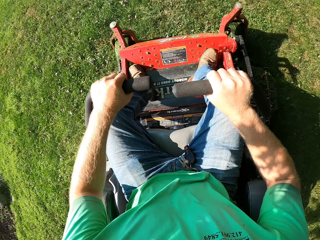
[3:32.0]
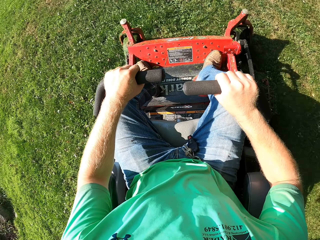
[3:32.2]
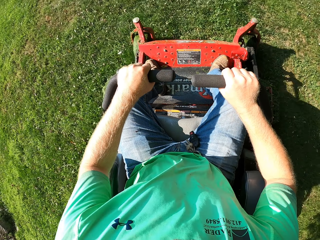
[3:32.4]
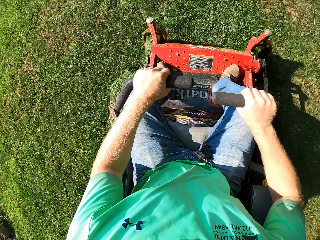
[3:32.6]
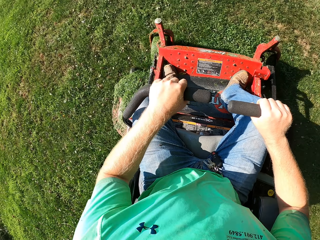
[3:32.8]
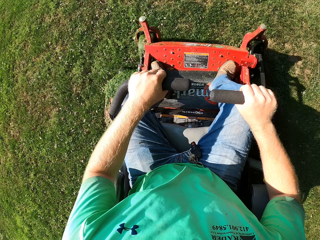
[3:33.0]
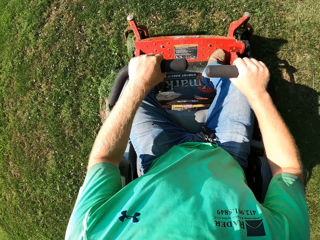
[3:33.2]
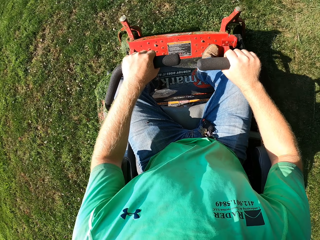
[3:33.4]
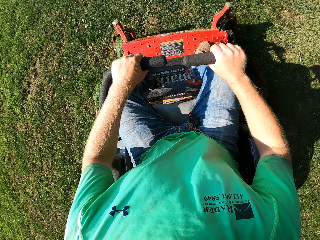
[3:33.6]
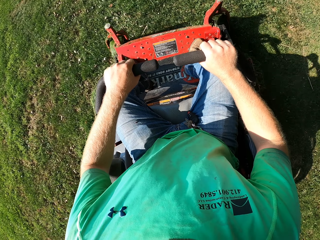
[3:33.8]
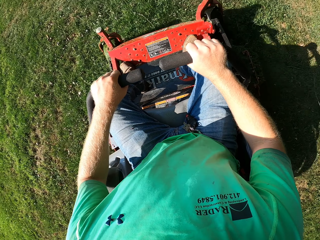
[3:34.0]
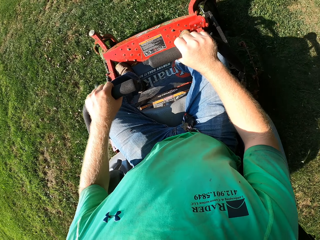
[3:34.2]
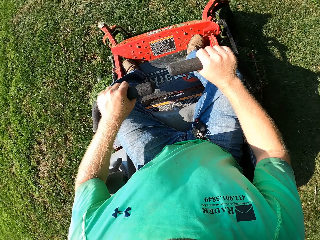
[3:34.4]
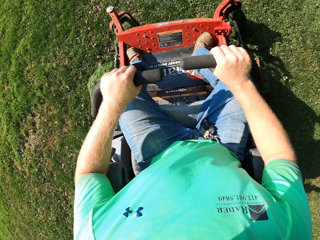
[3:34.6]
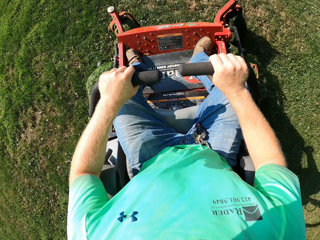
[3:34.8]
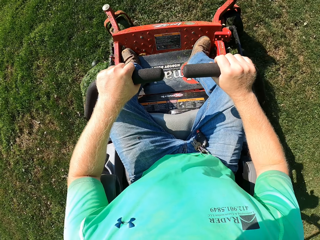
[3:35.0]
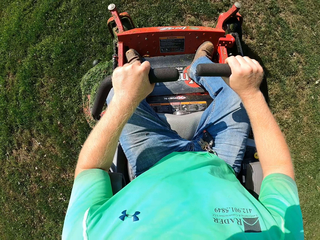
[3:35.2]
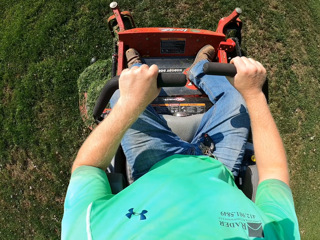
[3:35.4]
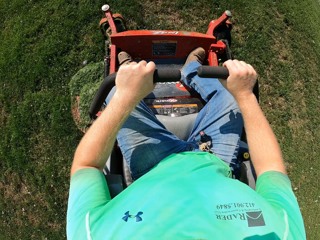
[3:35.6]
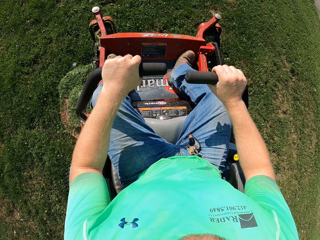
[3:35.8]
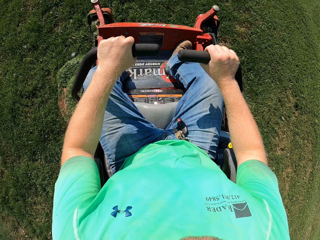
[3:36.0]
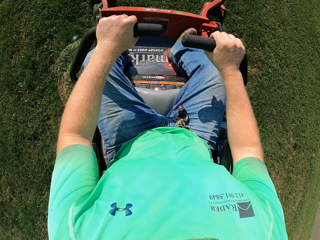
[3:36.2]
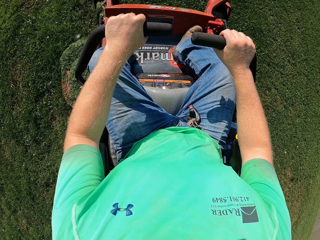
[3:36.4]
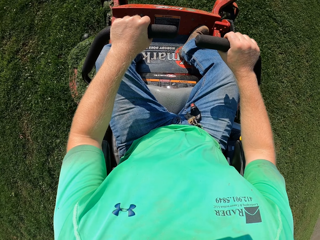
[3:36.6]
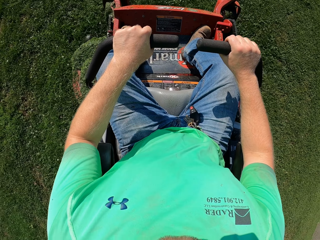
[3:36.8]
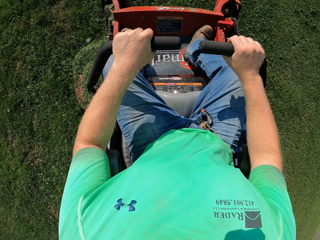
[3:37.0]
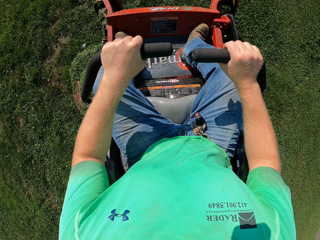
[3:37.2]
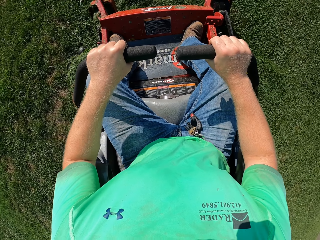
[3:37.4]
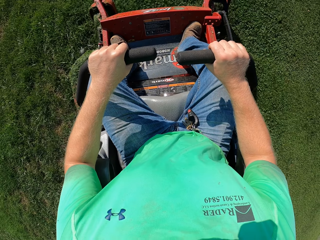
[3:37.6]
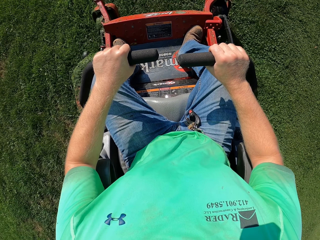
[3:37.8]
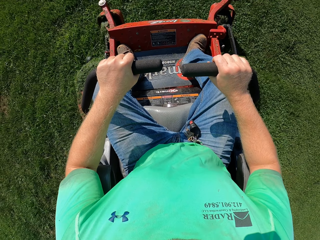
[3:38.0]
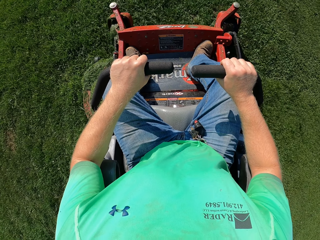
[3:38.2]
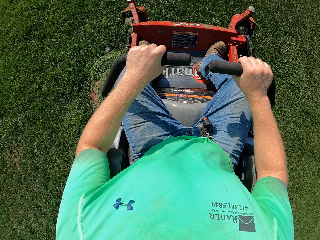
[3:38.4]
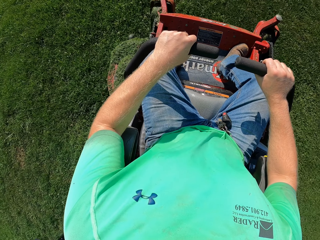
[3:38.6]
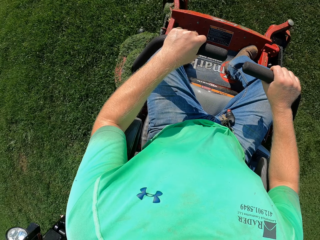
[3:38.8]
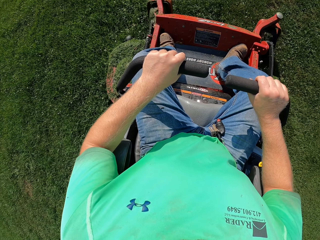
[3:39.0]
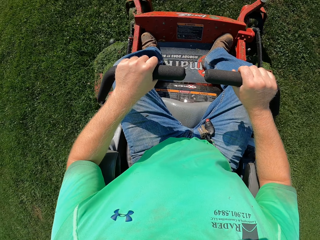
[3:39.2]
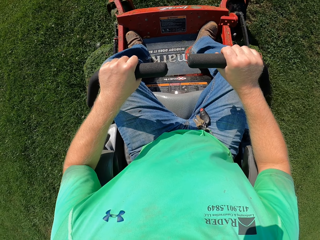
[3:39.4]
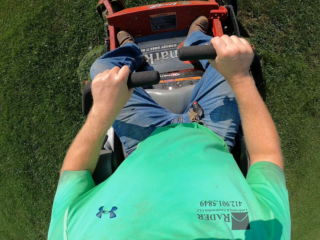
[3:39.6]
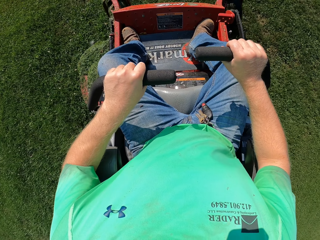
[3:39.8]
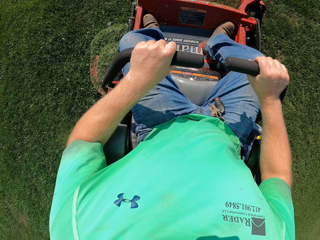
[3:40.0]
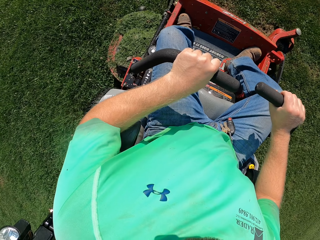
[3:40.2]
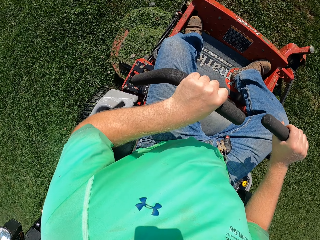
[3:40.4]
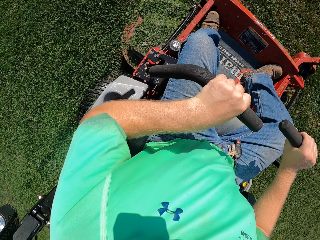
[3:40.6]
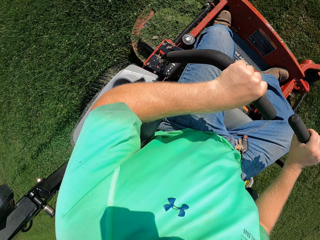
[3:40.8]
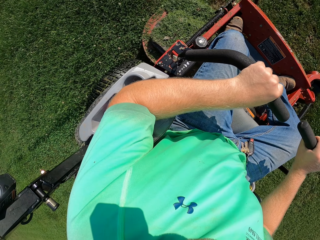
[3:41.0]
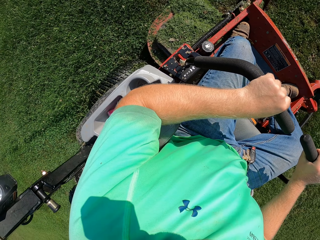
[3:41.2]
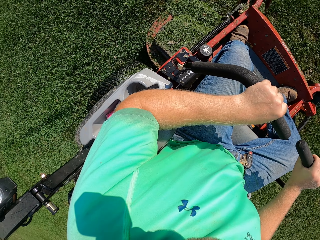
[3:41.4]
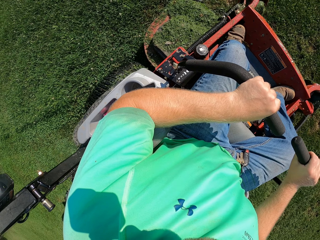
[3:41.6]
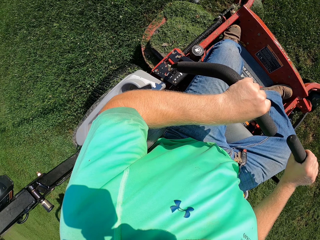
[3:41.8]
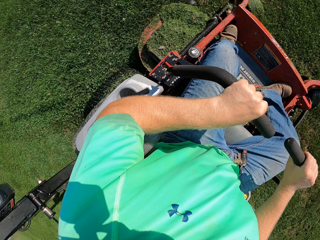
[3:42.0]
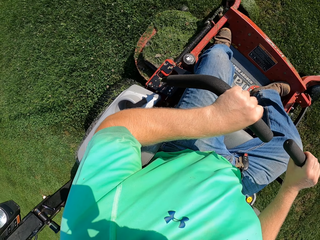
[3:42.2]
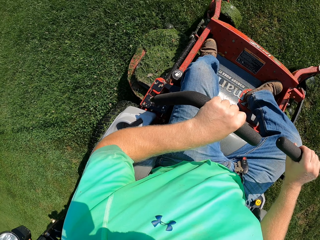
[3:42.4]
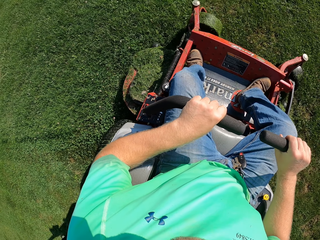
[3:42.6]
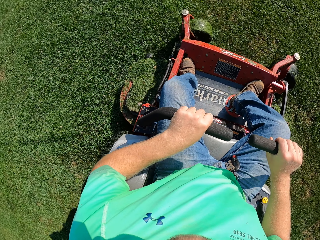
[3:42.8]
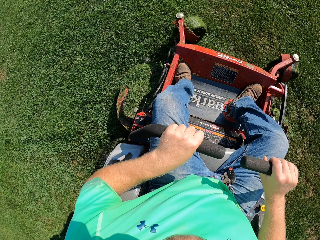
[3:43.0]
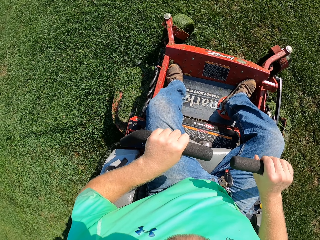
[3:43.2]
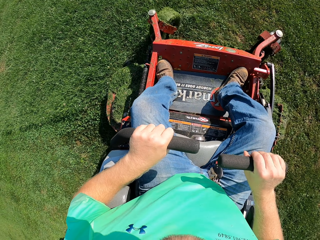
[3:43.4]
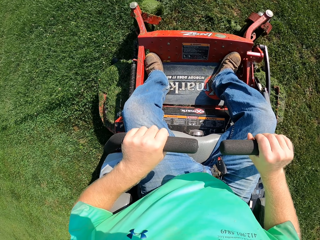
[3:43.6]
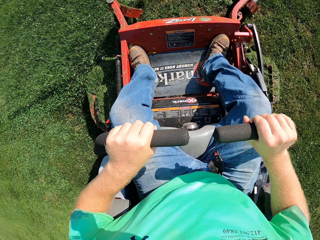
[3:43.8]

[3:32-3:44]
The camera wearer turns to the left side. They look at the left tire.

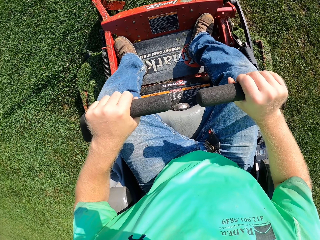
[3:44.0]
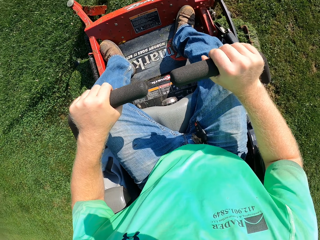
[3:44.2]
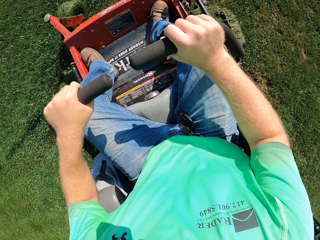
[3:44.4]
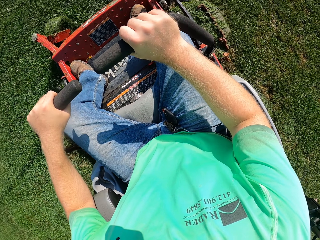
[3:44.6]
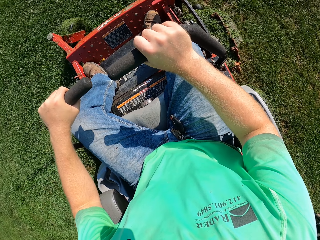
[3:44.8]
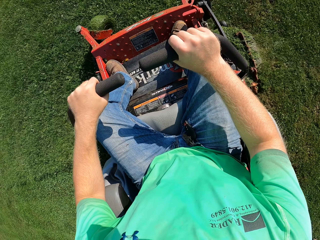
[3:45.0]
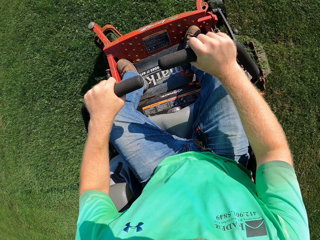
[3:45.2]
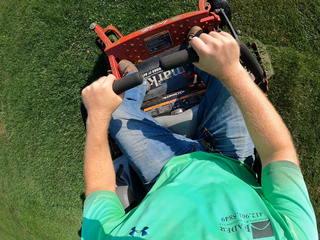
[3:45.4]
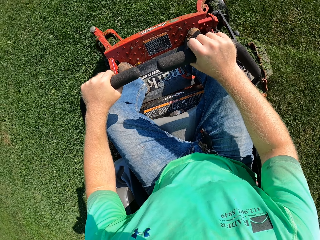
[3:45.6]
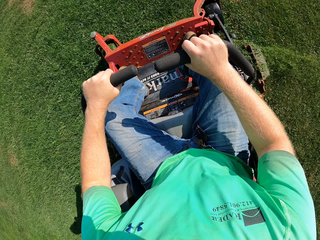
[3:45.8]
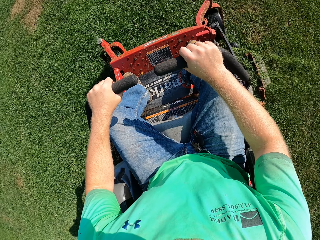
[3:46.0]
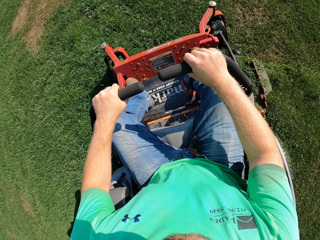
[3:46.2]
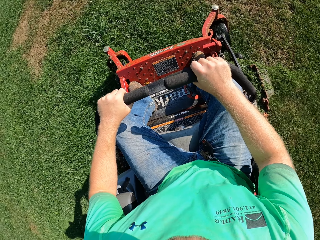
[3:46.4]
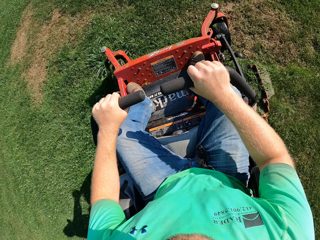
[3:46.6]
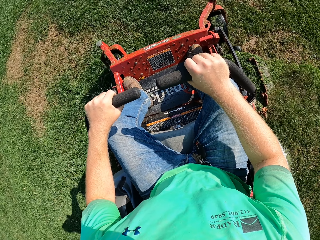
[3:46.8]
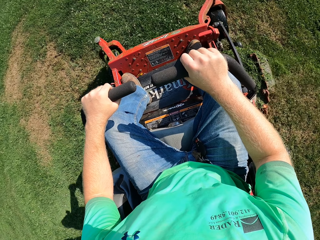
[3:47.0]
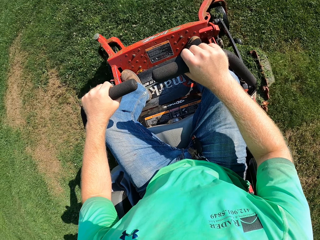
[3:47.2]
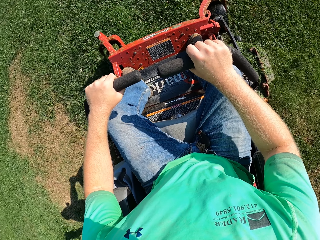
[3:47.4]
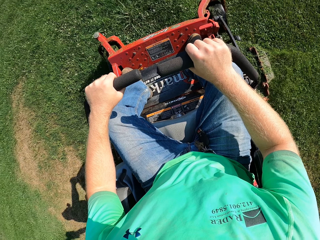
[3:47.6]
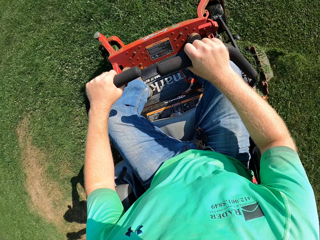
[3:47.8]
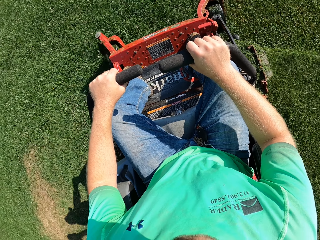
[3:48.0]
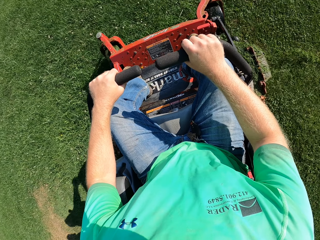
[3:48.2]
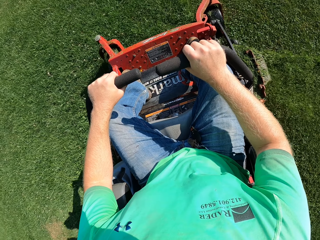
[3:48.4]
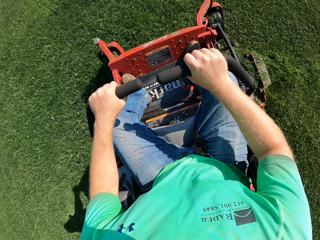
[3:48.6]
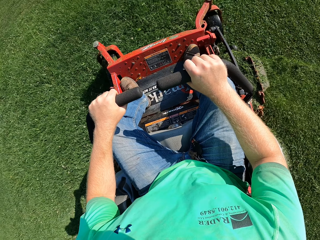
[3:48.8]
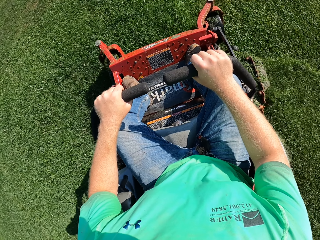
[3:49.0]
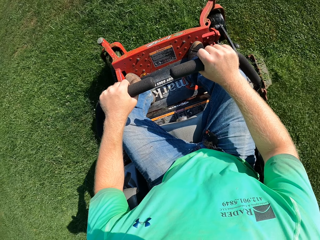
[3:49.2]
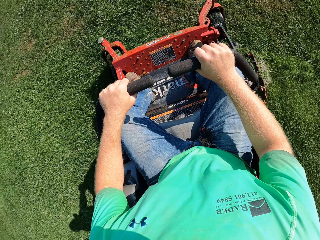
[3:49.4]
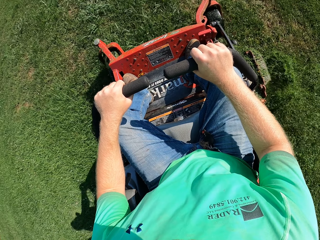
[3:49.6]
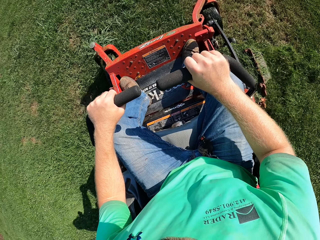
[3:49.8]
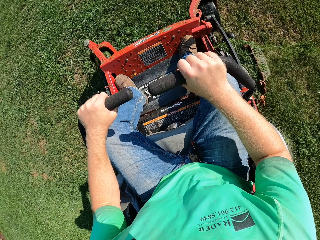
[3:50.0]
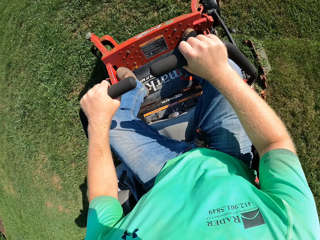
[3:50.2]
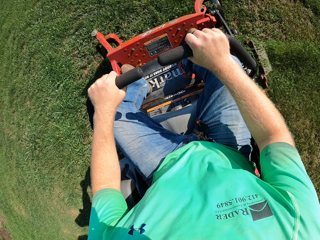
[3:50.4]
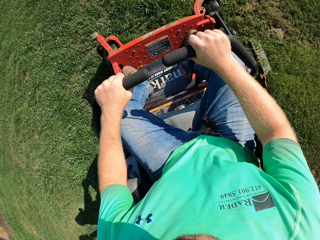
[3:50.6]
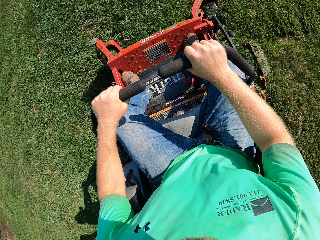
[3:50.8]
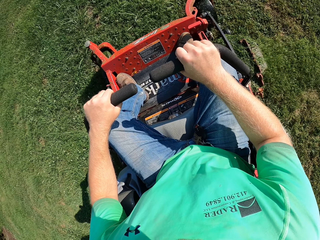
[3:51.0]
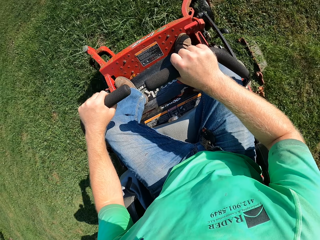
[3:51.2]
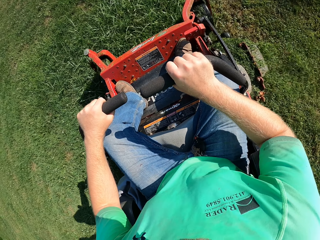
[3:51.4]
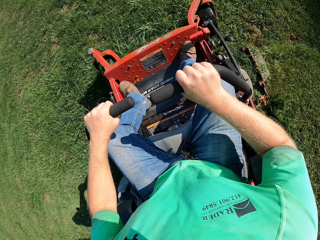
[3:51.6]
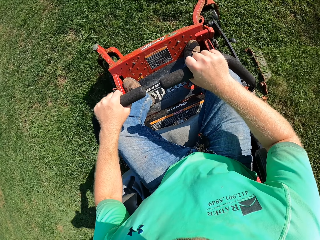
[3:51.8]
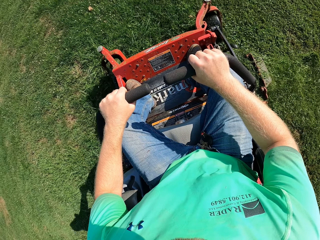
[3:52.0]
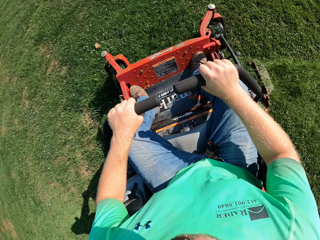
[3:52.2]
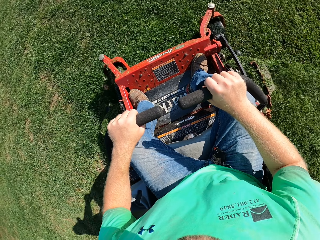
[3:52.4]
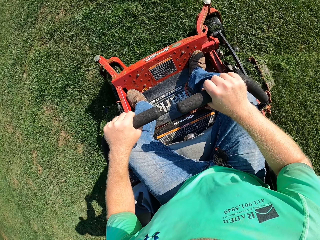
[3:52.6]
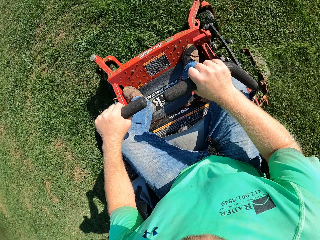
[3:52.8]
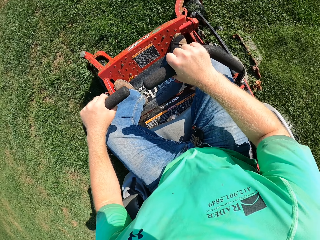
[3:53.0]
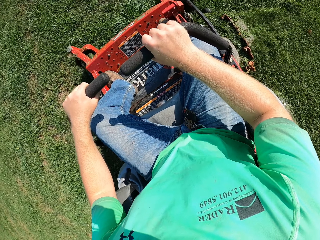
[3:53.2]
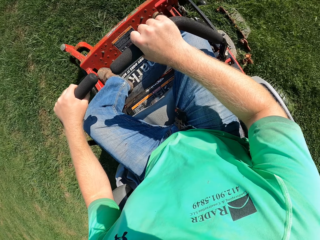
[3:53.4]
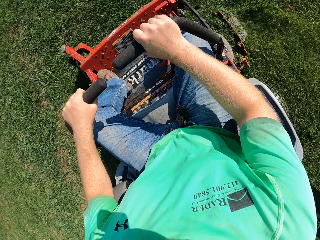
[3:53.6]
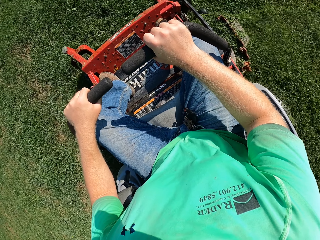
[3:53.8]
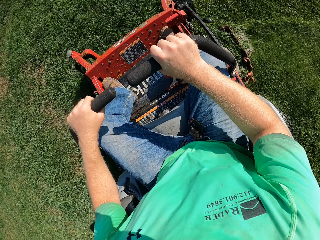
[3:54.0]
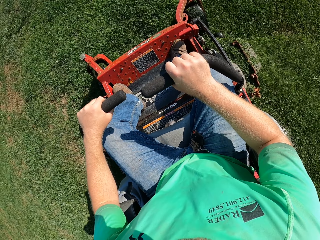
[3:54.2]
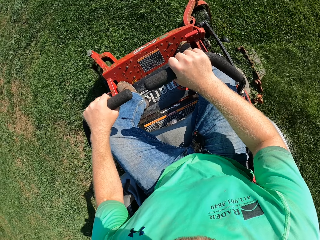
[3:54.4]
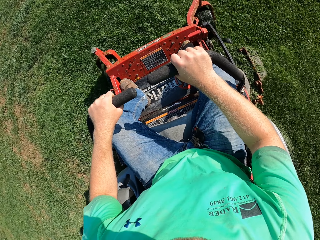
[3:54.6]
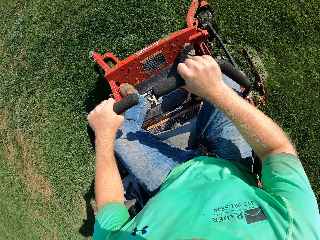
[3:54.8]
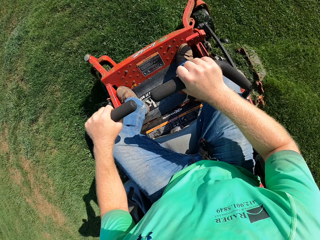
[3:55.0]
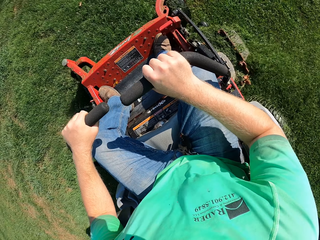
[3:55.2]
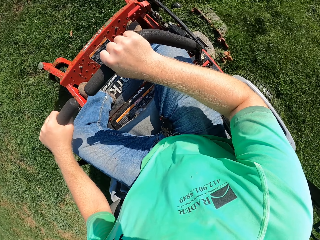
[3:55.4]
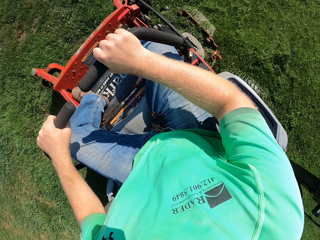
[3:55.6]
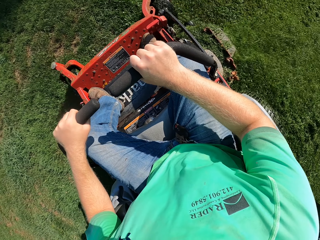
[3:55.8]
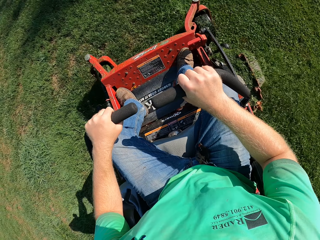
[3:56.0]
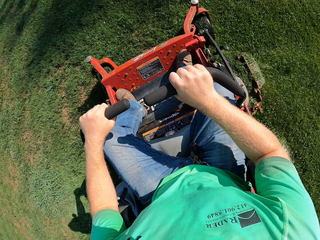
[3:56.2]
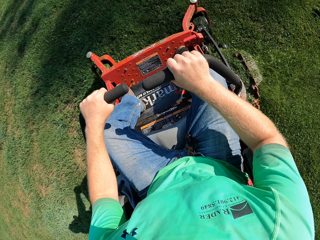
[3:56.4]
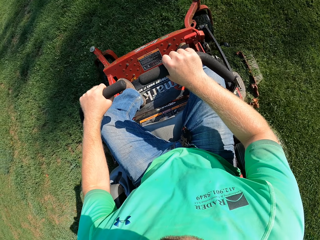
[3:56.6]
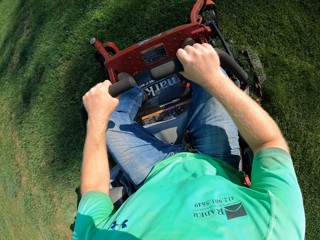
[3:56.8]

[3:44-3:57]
The camera wearer turns back. They move forward.
